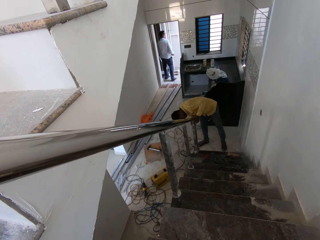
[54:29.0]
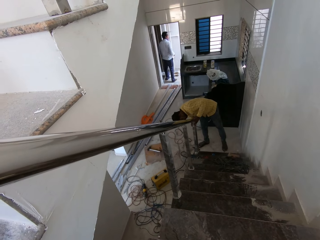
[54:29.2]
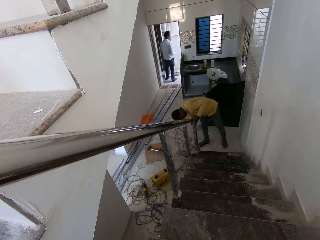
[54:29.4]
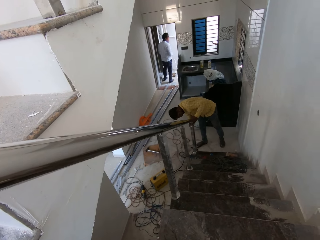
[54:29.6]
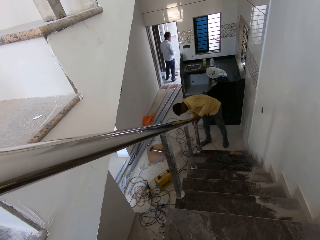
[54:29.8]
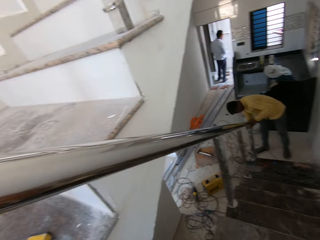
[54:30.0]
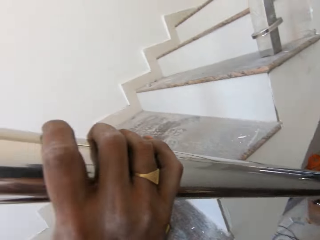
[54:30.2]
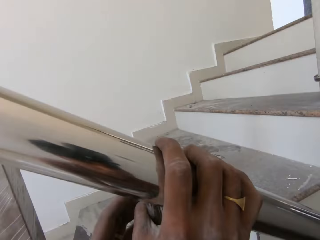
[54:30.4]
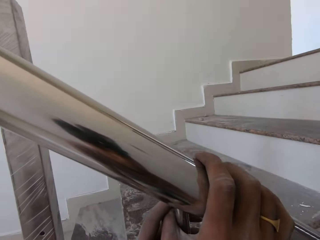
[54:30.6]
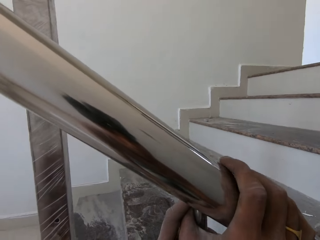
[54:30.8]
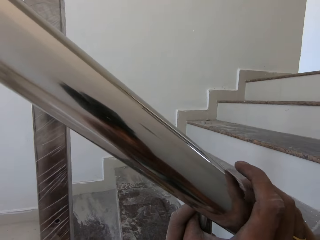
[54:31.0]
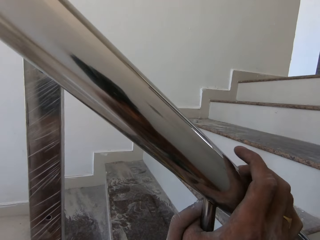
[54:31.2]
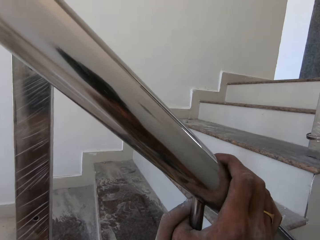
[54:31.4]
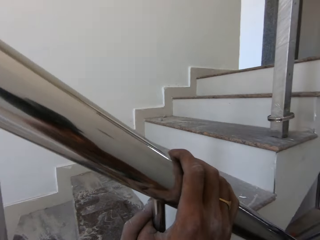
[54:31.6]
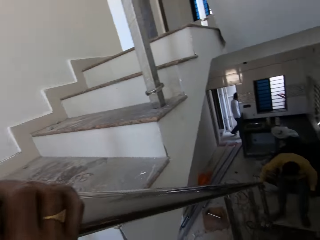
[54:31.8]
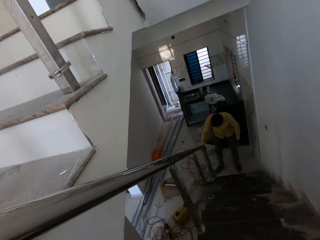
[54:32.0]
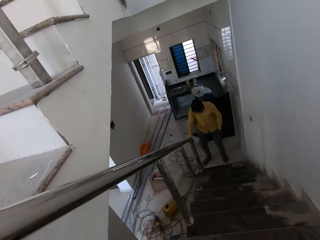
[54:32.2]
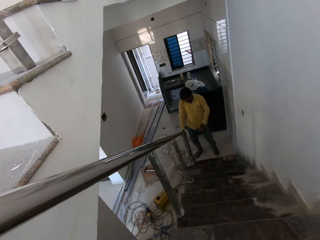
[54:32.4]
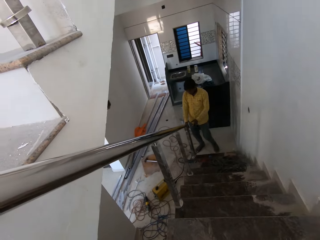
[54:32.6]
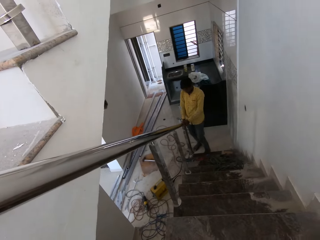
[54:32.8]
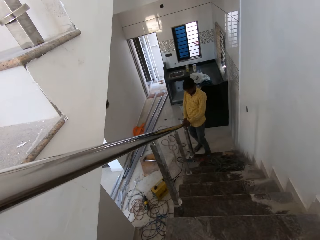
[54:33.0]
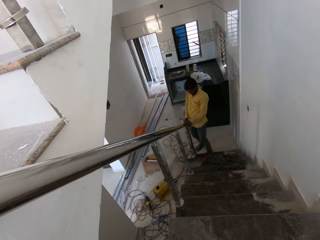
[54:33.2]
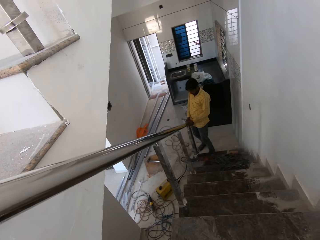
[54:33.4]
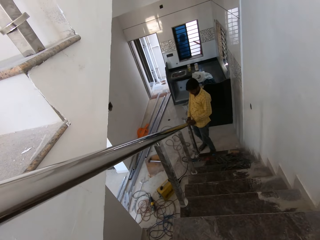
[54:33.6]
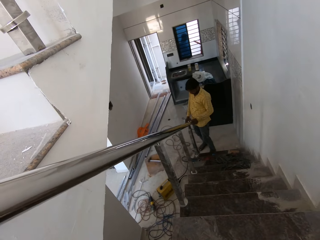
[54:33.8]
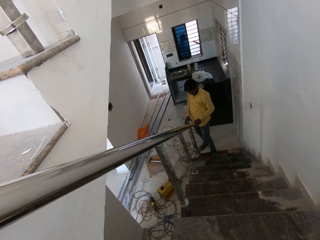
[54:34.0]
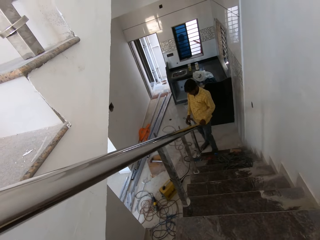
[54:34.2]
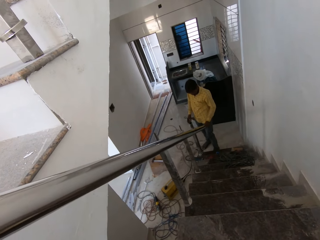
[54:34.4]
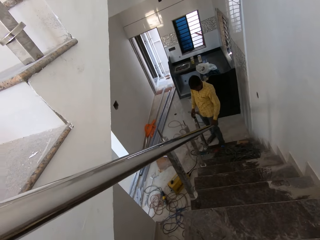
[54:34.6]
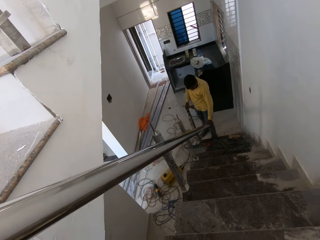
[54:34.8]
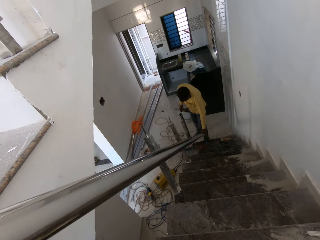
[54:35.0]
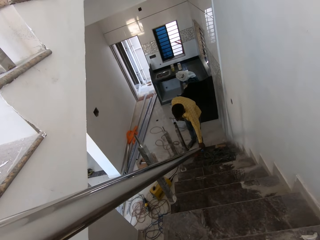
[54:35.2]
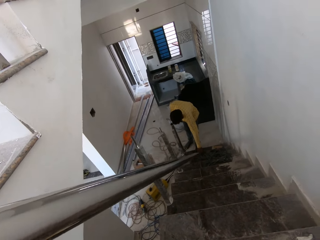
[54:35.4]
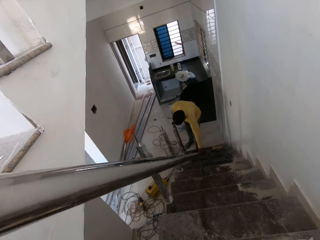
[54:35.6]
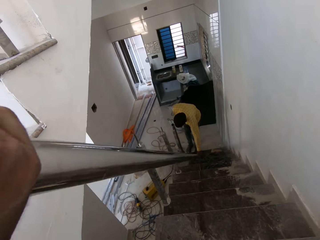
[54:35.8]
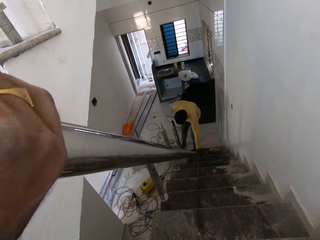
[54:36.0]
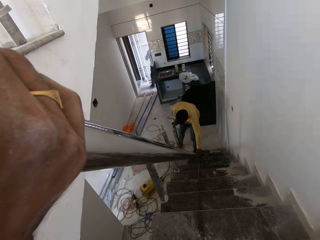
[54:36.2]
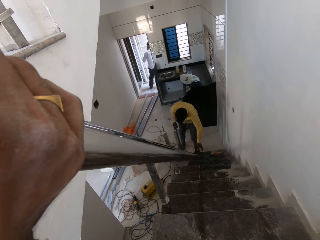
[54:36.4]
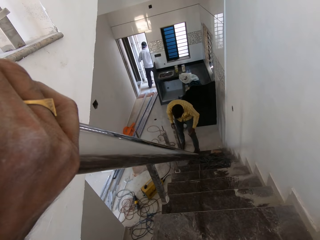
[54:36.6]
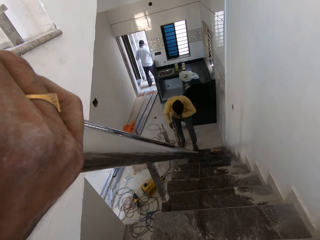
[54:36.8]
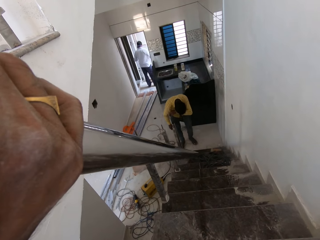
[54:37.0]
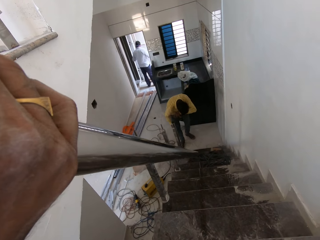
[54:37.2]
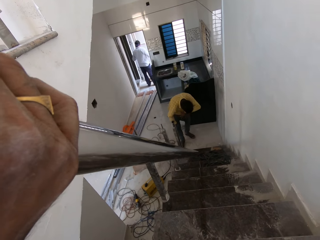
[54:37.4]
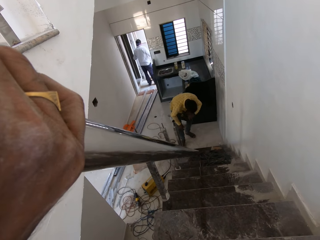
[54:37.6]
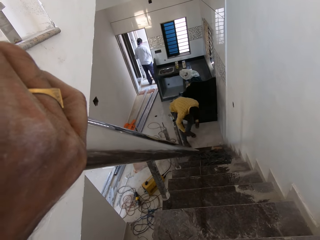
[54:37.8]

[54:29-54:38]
The camera wearer turns. They turn to the stairs. A man drops the hollow steel rod on the stairs with his left hand.

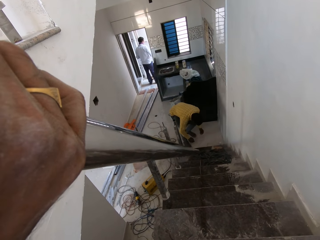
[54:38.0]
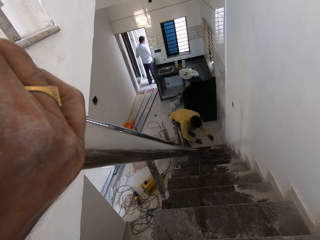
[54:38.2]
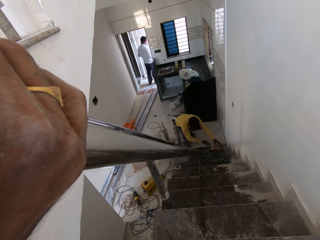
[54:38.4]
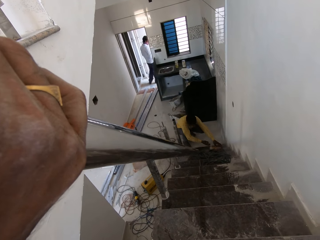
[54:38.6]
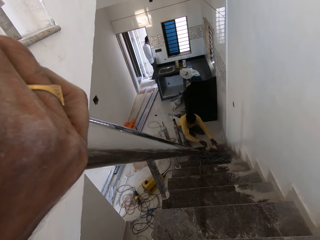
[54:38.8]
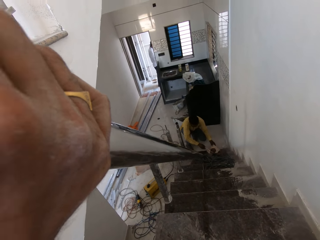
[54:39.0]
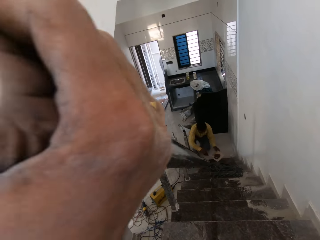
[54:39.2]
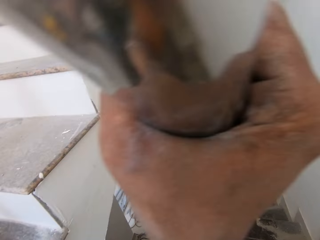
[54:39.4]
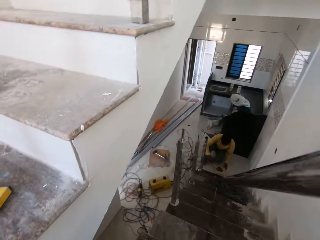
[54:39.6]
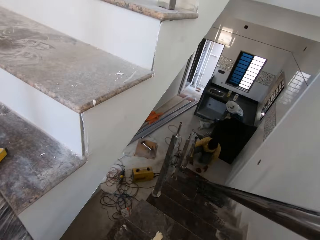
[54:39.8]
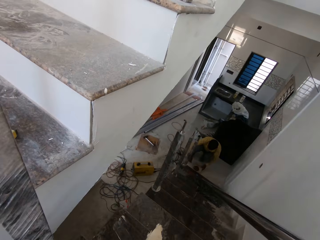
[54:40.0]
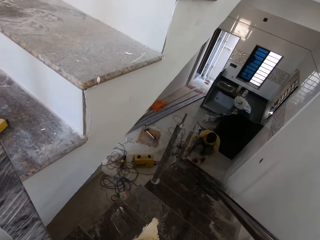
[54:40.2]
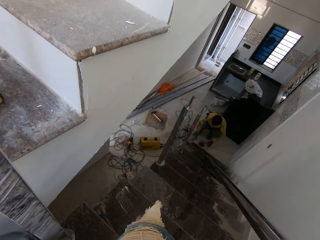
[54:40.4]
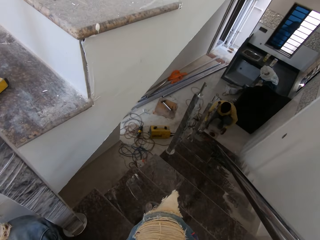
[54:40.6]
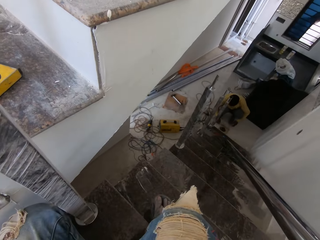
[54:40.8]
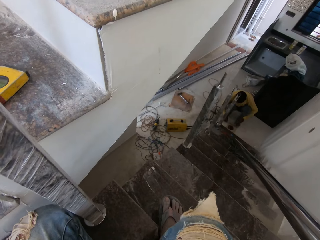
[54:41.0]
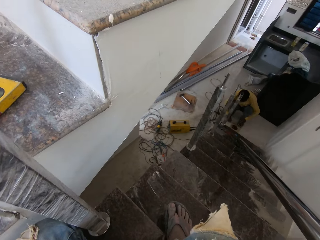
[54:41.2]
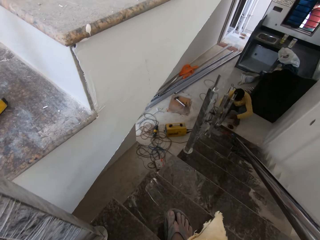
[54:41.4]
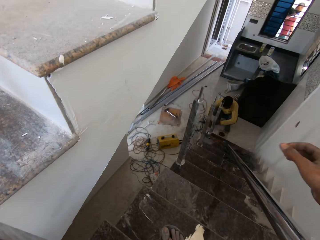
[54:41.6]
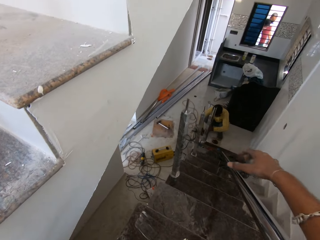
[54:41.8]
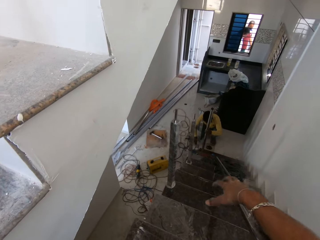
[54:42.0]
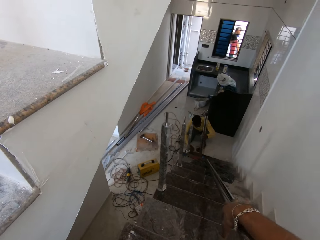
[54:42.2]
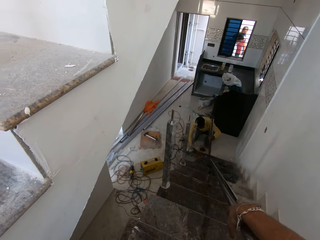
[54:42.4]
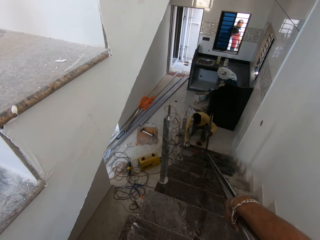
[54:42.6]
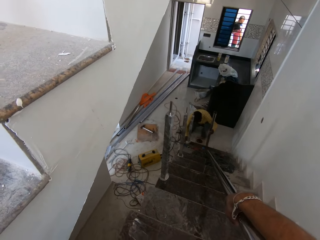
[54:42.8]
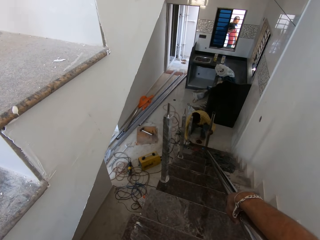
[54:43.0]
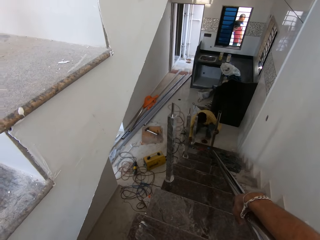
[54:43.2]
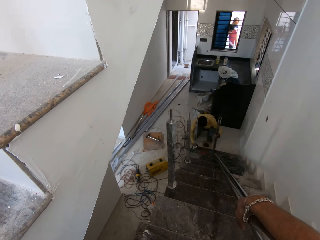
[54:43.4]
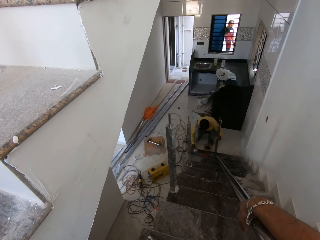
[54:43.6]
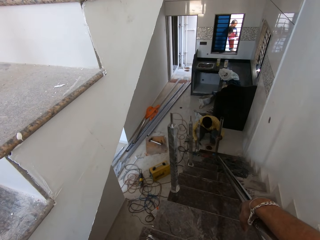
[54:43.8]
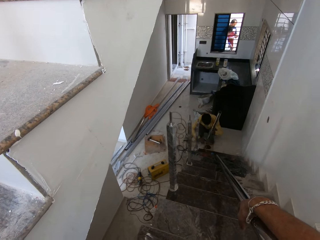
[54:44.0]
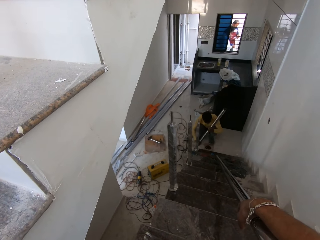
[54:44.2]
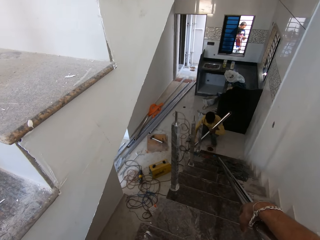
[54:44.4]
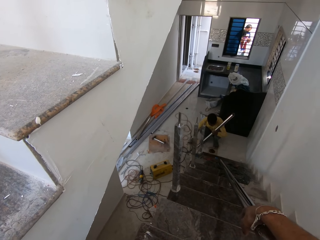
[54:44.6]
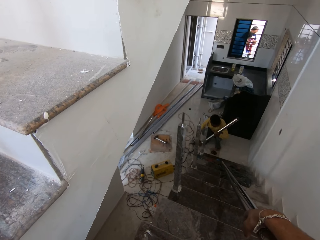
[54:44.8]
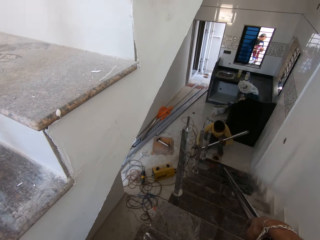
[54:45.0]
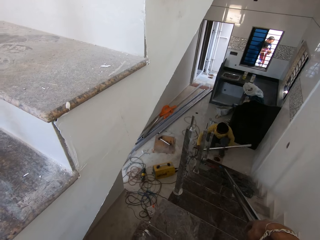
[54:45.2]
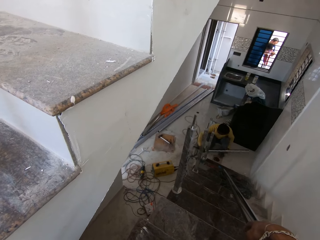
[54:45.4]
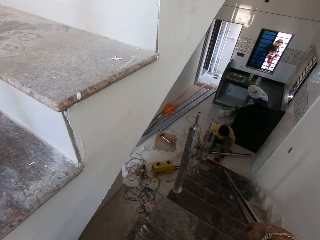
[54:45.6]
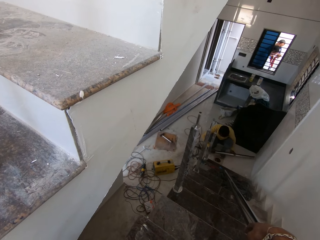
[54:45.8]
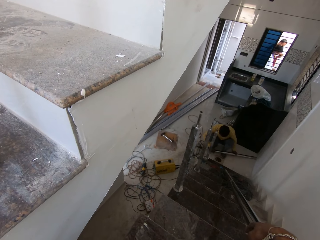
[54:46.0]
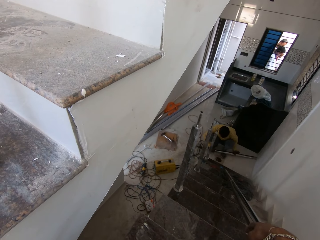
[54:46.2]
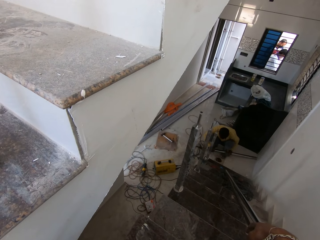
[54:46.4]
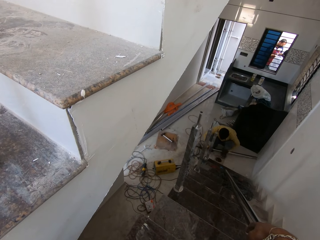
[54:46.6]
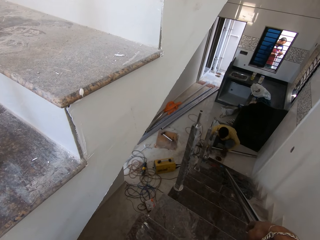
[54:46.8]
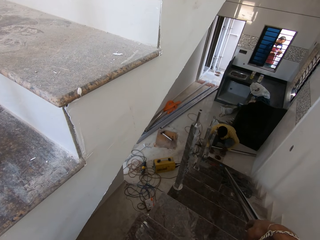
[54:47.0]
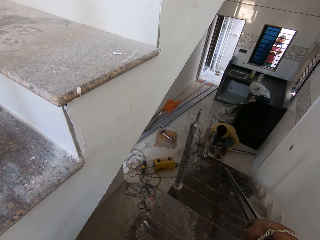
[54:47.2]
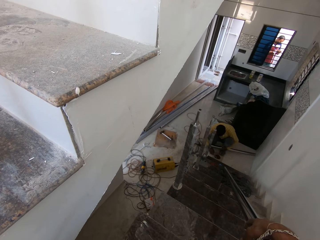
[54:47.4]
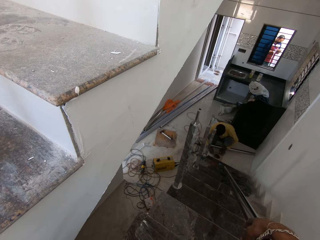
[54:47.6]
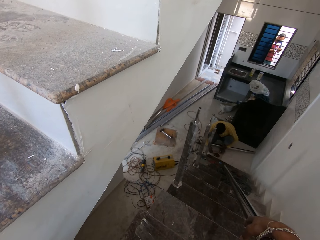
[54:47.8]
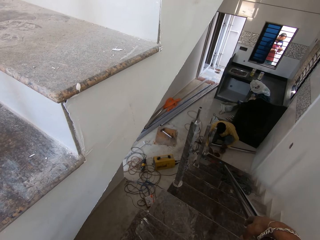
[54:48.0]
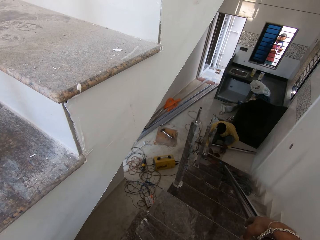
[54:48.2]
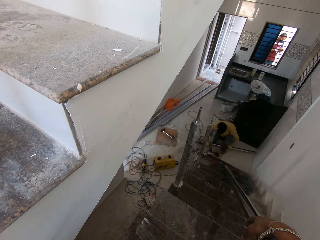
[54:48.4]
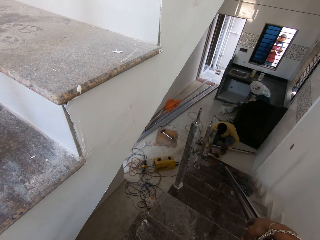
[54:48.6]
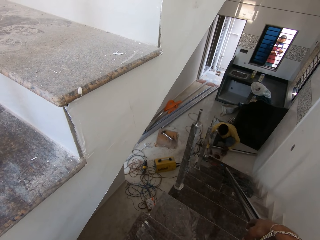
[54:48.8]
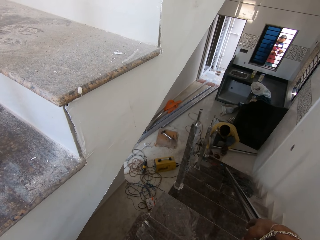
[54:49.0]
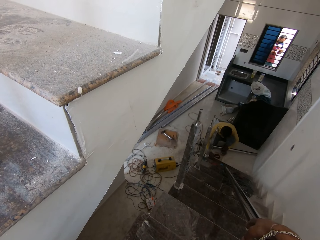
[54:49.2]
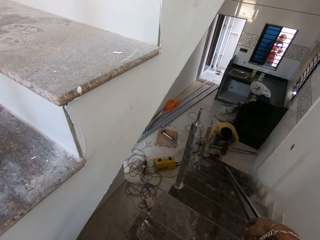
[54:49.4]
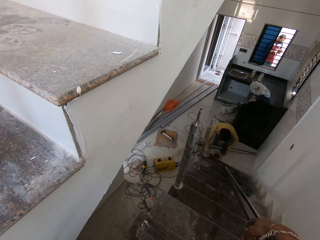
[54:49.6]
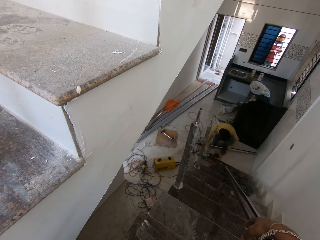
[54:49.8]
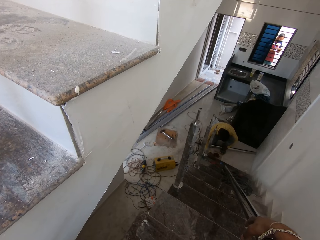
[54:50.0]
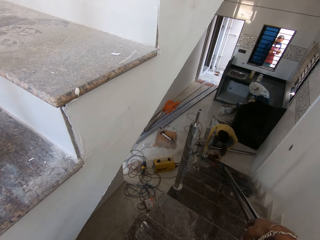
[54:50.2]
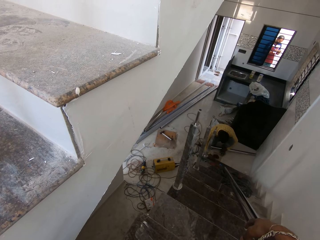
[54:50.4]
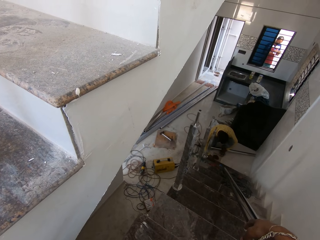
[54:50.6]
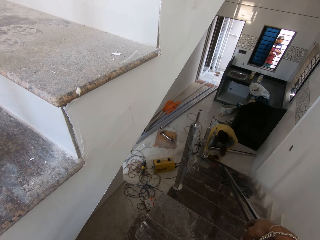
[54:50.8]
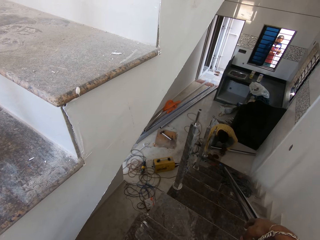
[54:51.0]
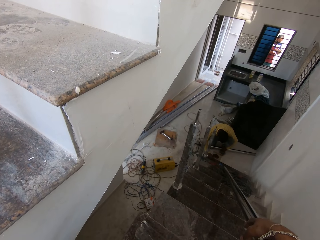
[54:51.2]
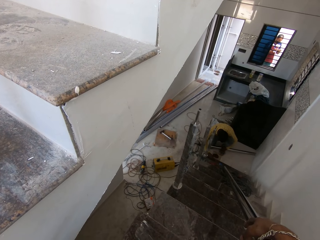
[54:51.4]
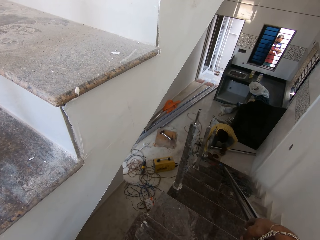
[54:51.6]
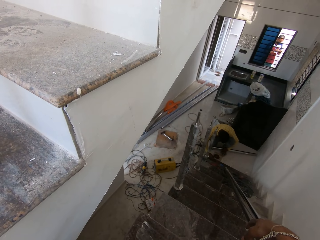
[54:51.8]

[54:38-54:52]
A man takes a pack of nails from the ground with both hands. The camera wearer adjusts the hollow steel rod or metal bar in his right hand. The man holds the hollow steel rod with his left hand and moves the metal bar. The camera wearer places his right hand on the hollow steel rod. The man rubs something in the floor, rubs the metal bar, adjusts the hollow steel rod with both hands and places the metal bar on the floor. Another man writes on a book close to a window. The first man picks something in the floor.
